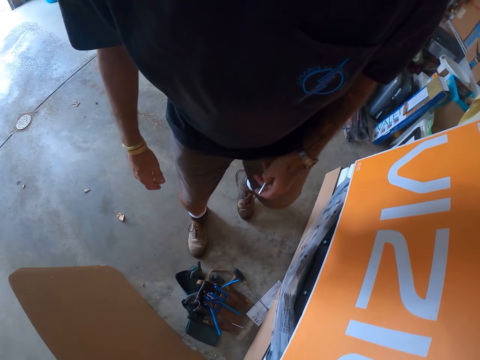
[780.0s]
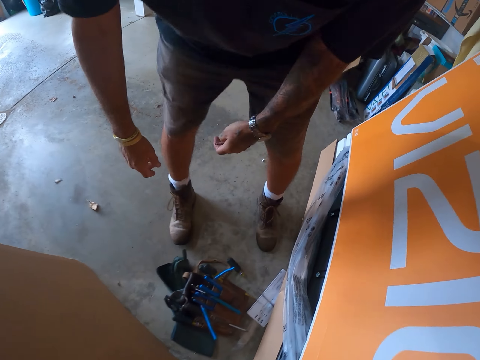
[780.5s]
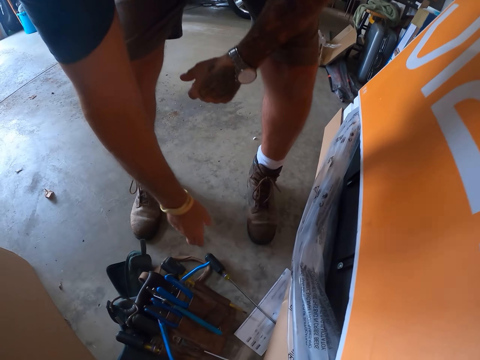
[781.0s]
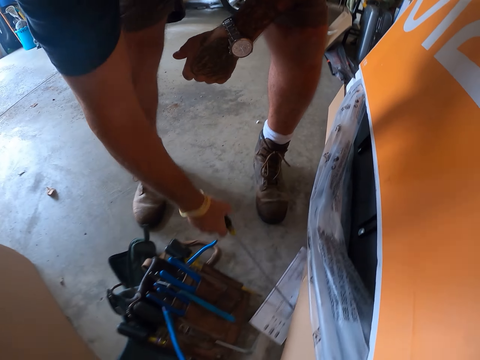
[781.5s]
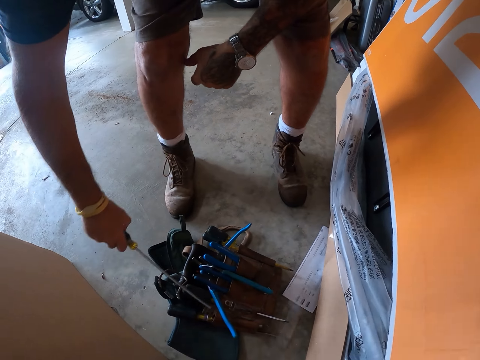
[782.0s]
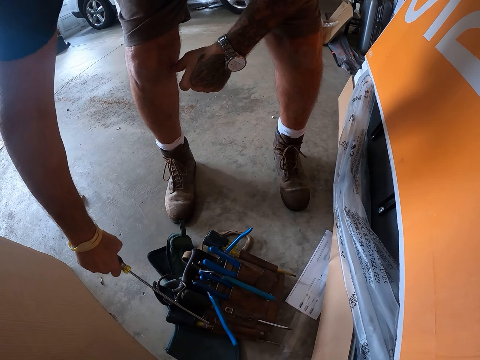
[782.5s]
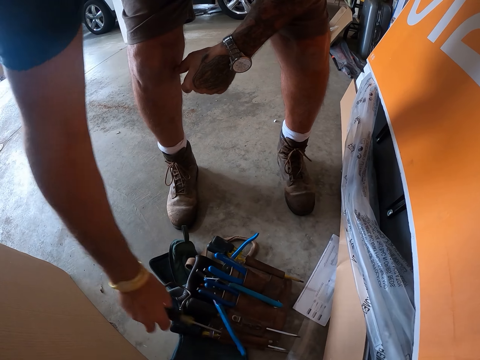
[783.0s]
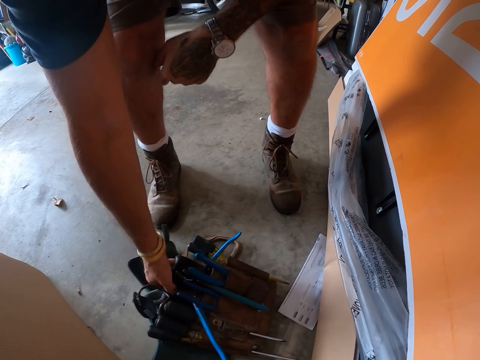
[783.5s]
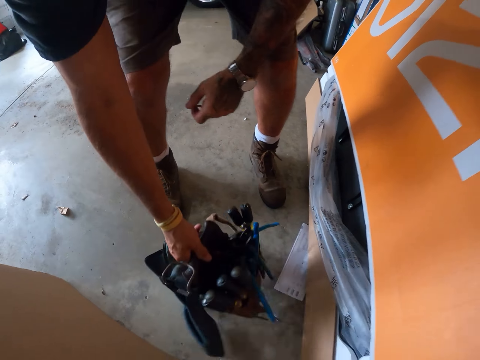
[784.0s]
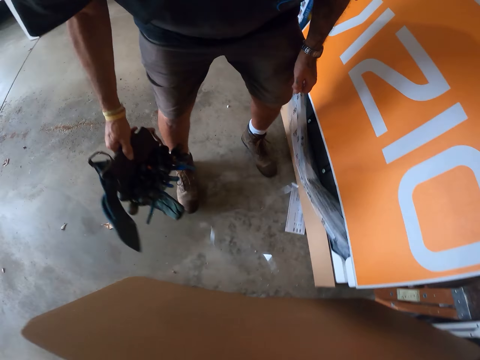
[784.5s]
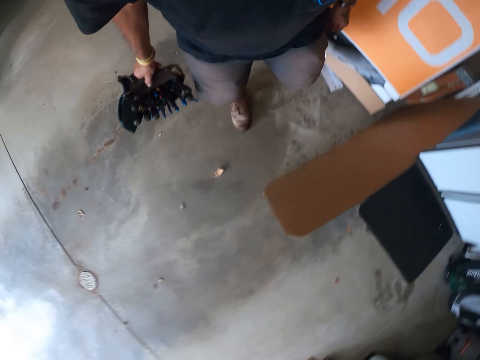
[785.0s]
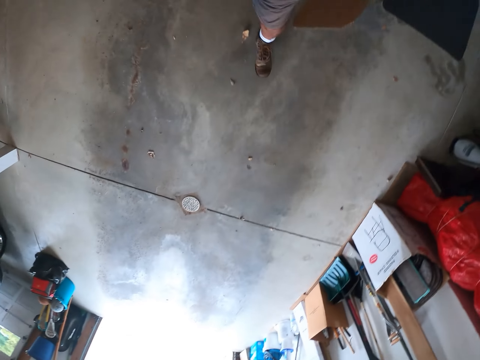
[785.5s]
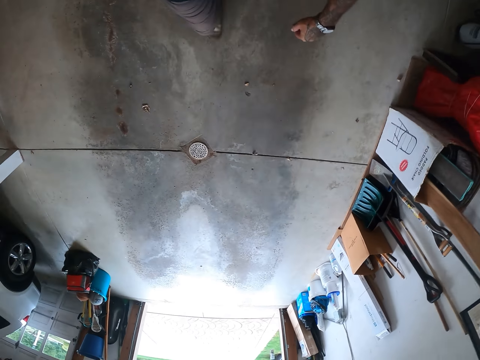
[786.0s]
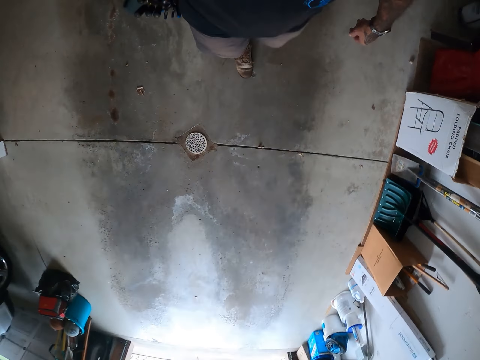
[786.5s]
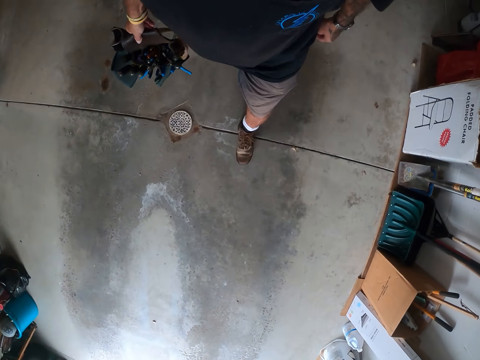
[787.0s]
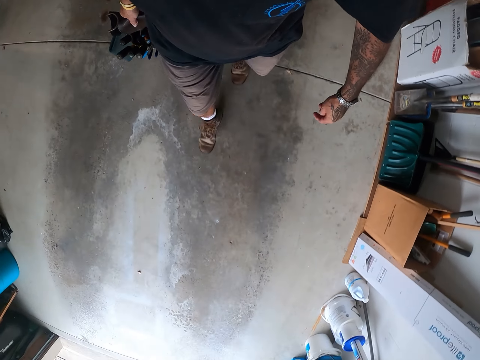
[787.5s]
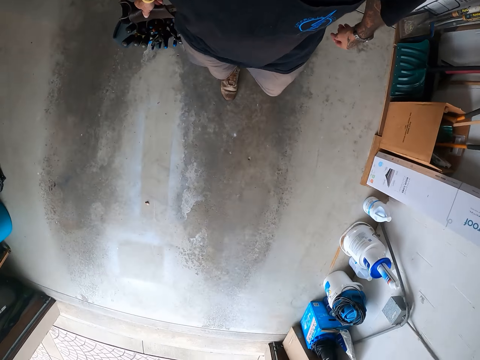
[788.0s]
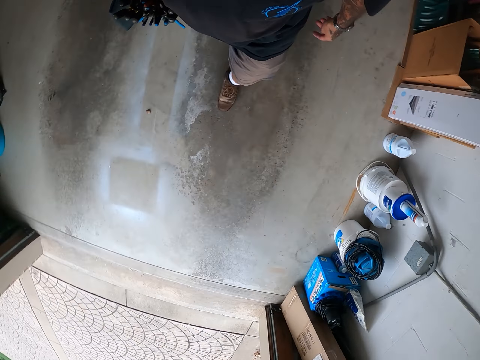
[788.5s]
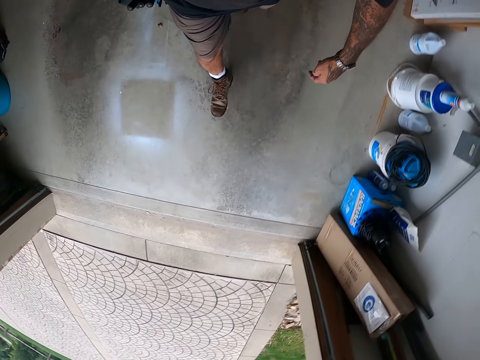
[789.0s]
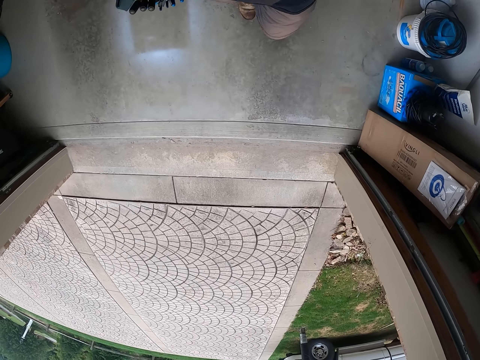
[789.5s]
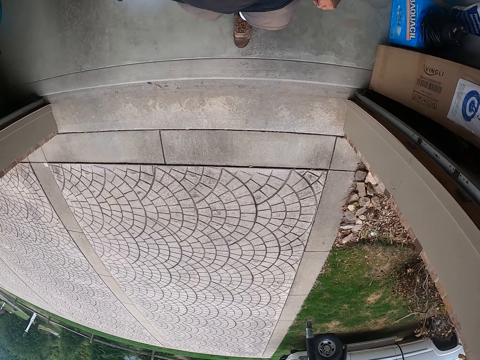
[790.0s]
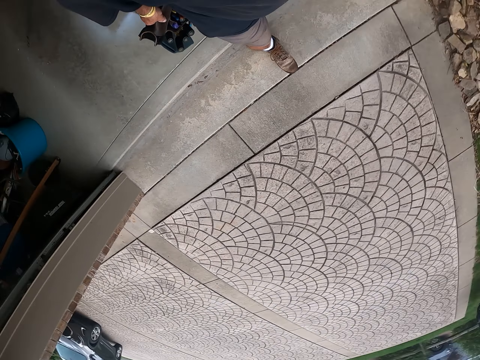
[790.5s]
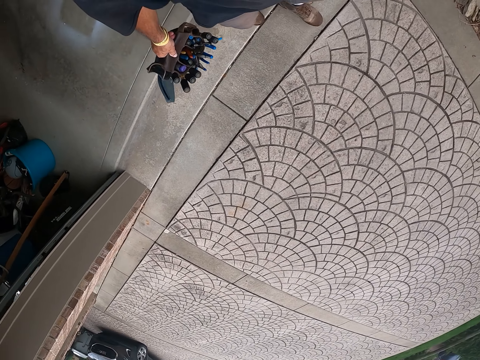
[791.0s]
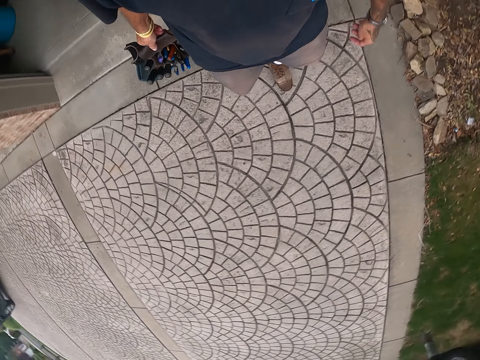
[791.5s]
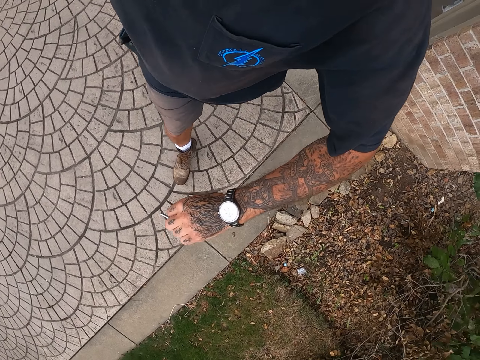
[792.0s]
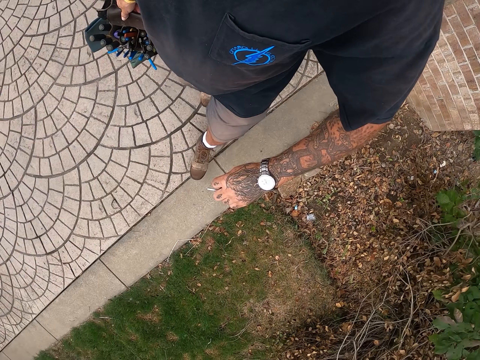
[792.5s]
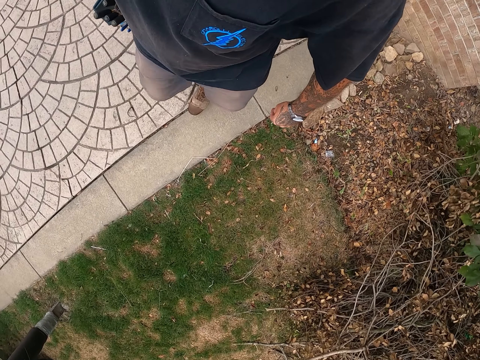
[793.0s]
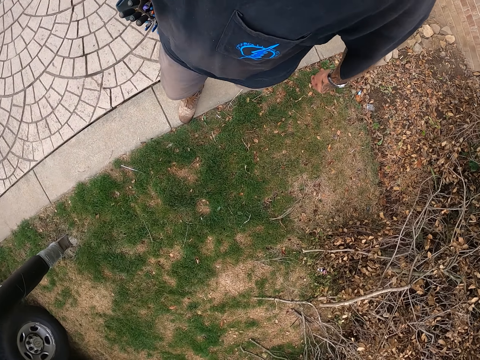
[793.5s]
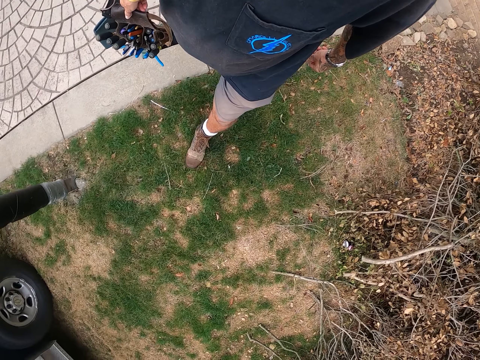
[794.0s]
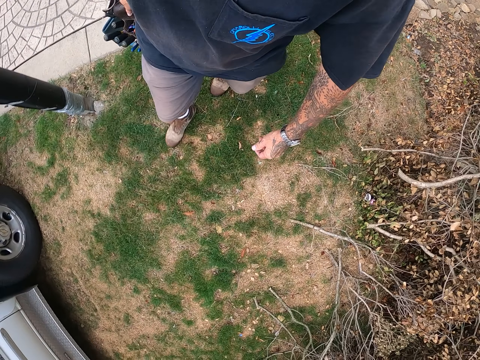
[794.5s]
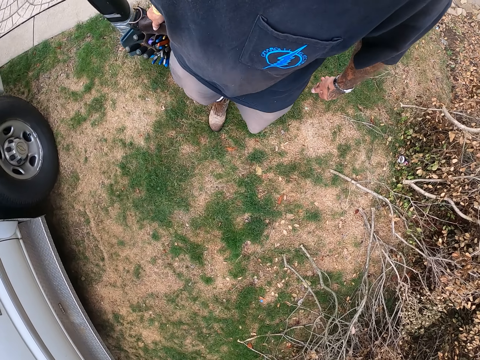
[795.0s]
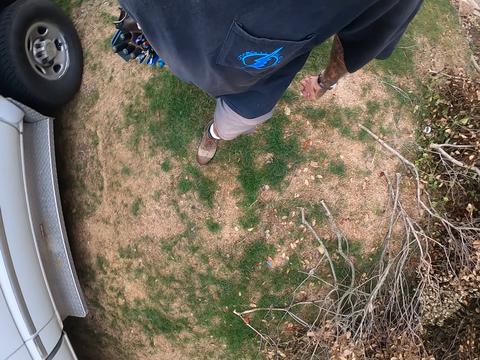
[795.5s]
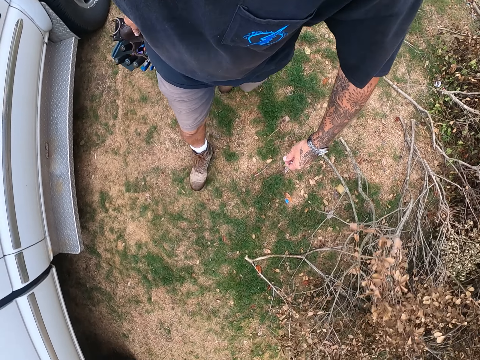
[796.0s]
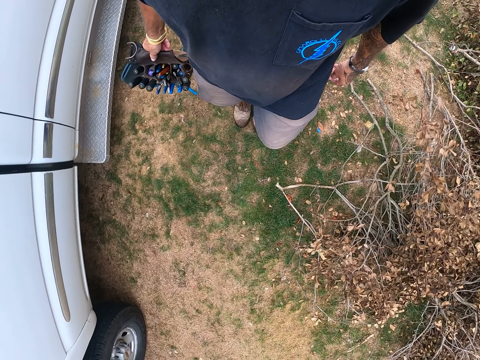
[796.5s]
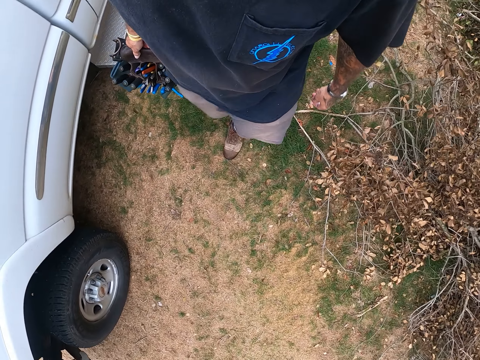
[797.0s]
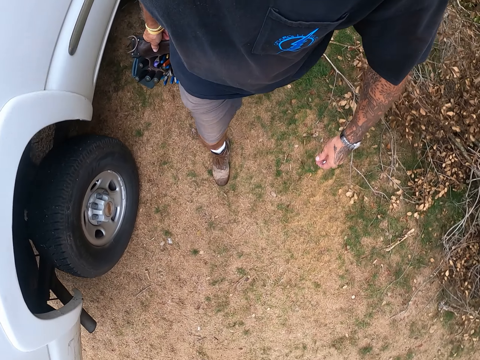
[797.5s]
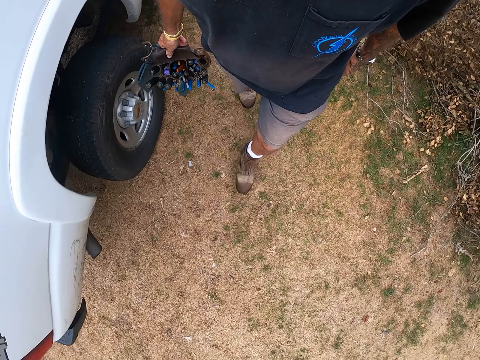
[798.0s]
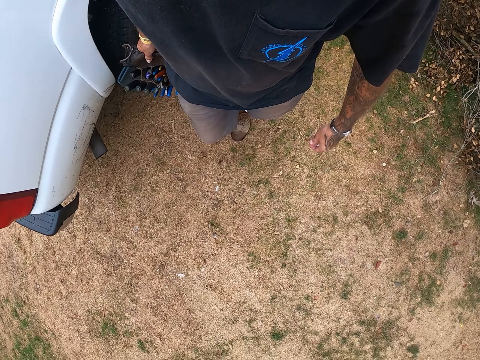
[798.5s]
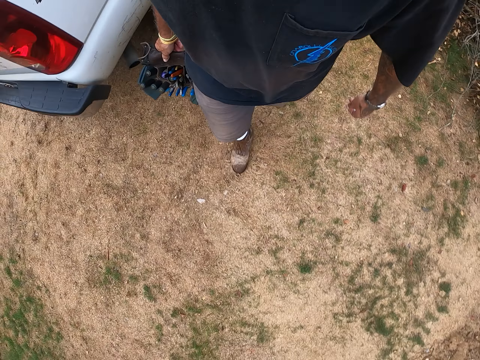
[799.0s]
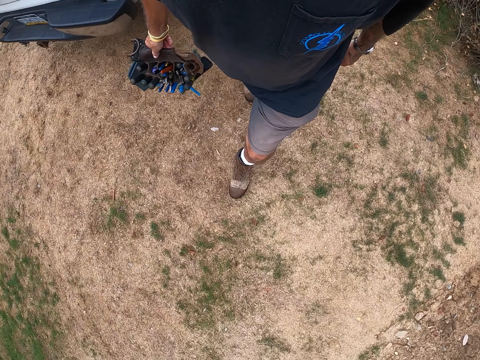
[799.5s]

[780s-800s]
The camera wearer picks up the screwdriver from the floor. They put the screwdriver in the screwdriver holder. They pick up the tool holder from the floor. They walk around the workshop. They walk out of the workshop. They walk around the compound. They walk on grass.

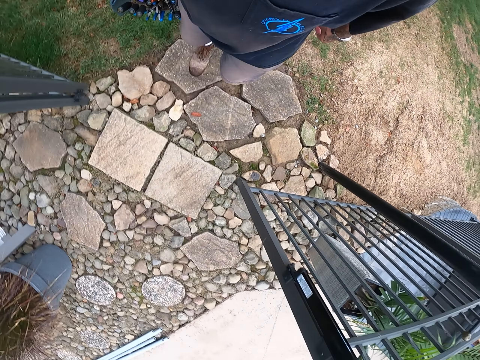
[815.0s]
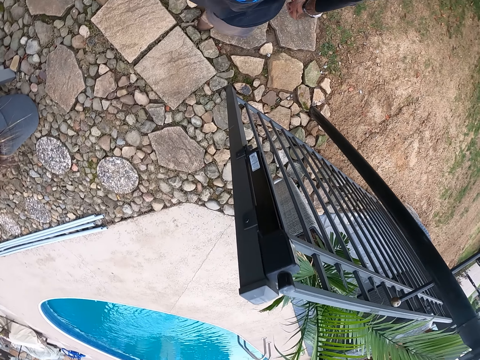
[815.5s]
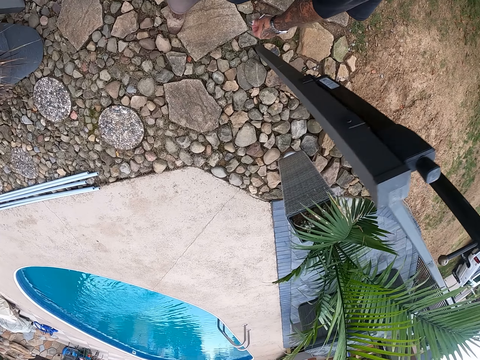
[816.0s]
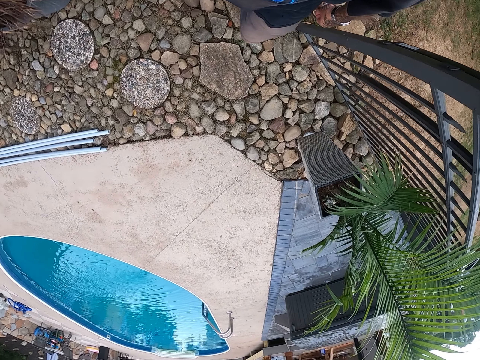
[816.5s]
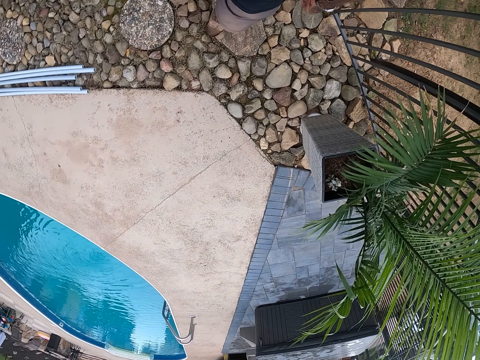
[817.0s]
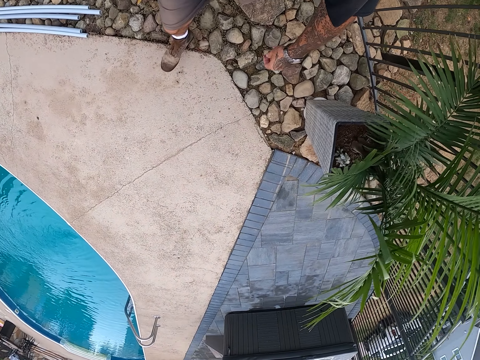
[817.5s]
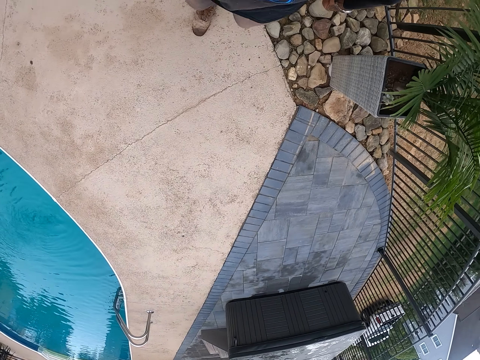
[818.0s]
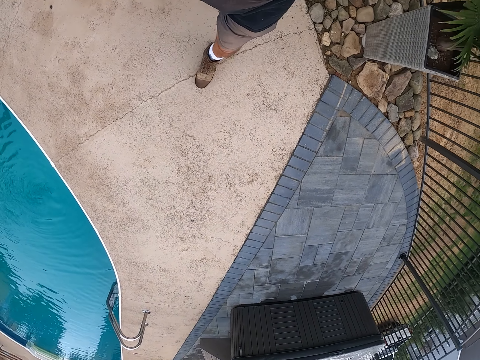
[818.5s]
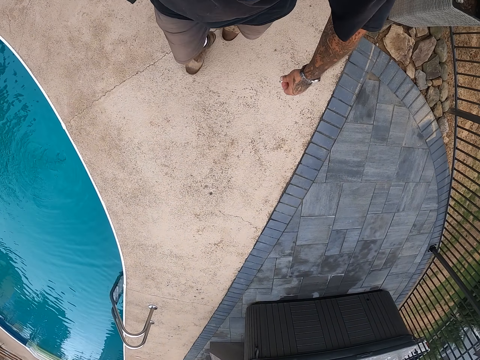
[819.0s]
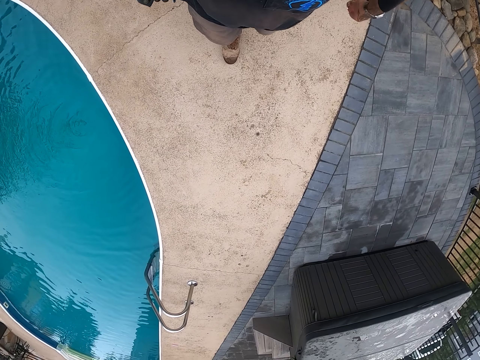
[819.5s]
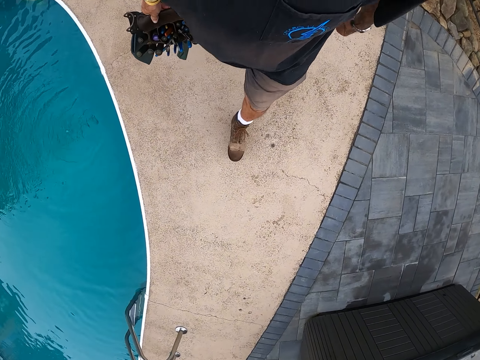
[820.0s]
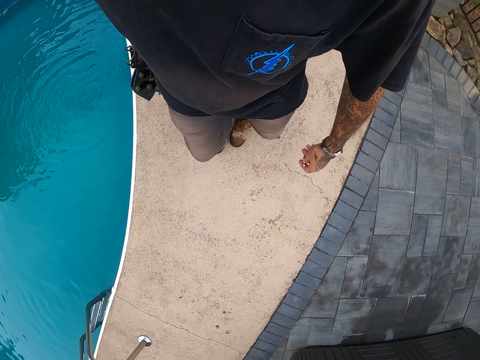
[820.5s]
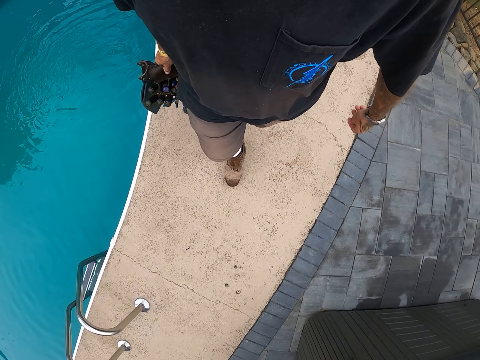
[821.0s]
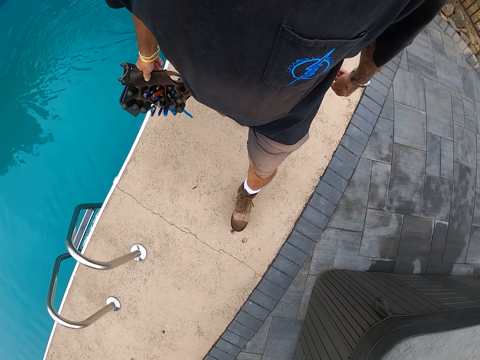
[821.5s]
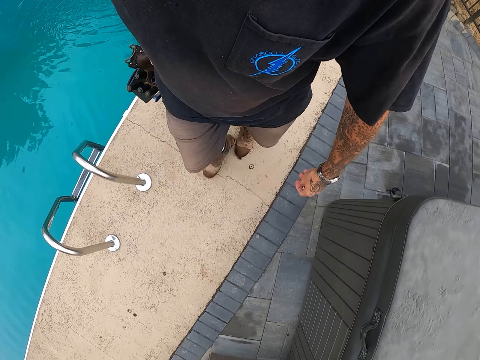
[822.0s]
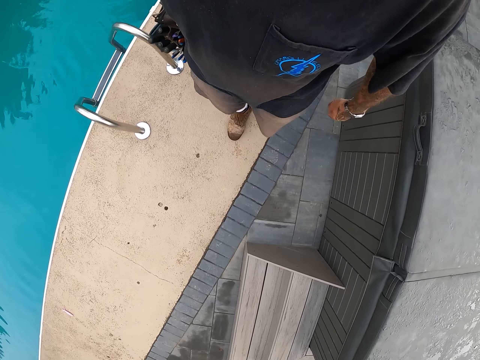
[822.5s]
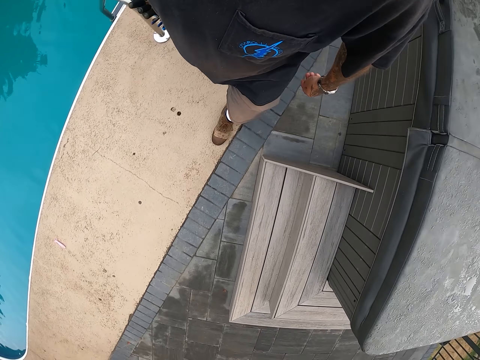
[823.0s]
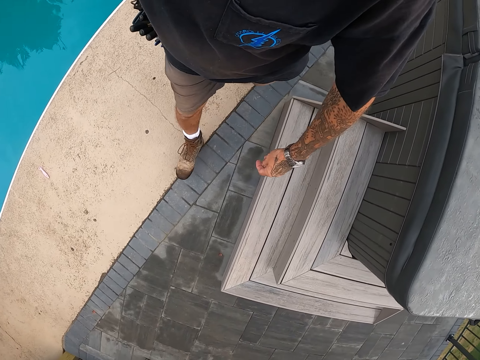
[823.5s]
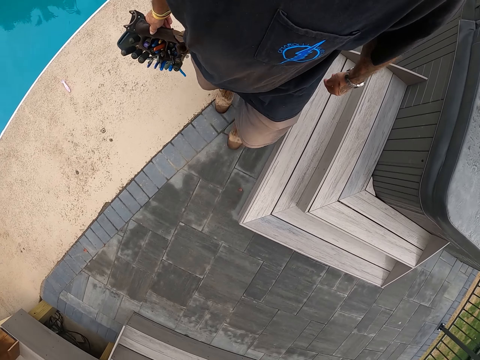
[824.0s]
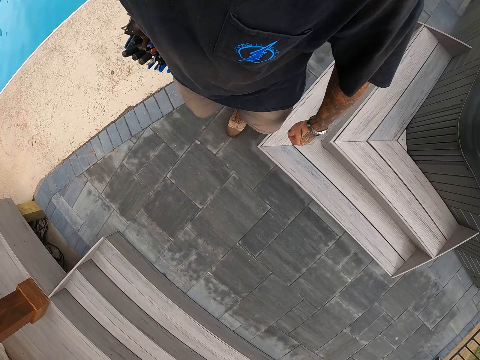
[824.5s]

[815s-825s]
The camera wearer walks inside the house. They walk on pavement near a swimming pool.
